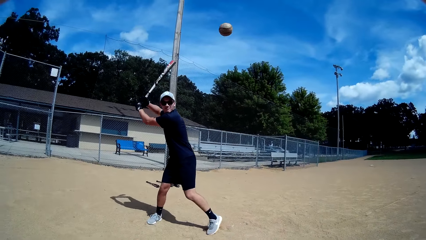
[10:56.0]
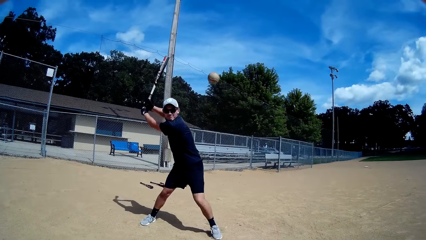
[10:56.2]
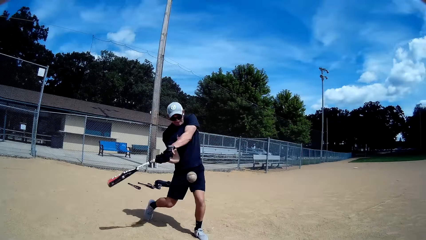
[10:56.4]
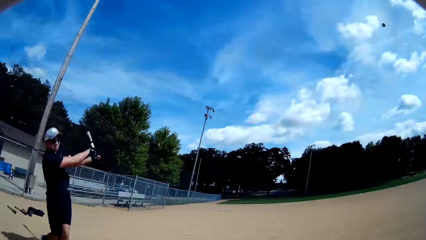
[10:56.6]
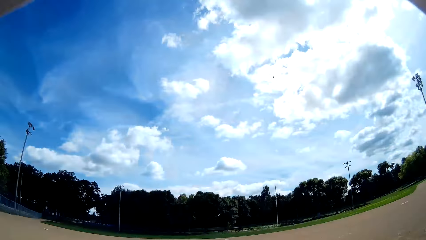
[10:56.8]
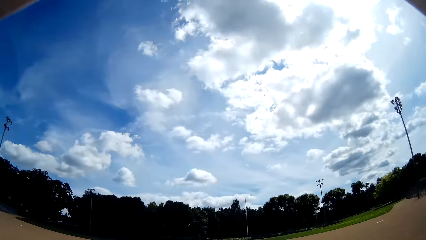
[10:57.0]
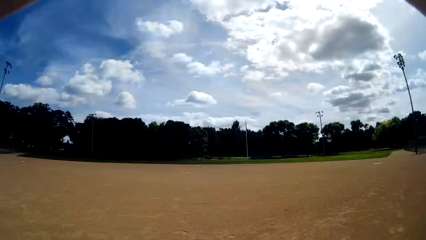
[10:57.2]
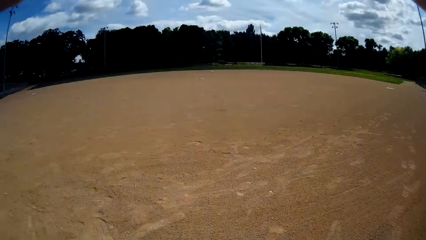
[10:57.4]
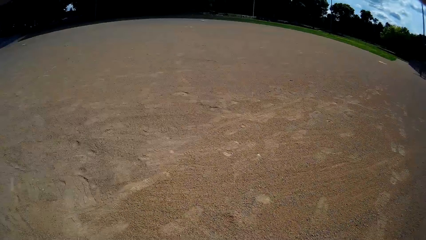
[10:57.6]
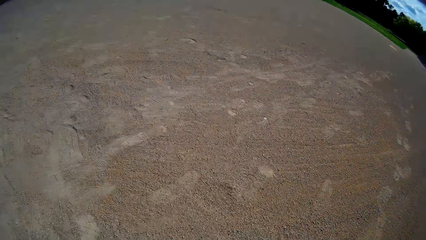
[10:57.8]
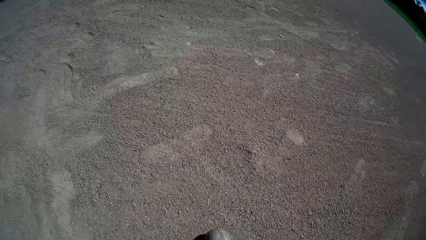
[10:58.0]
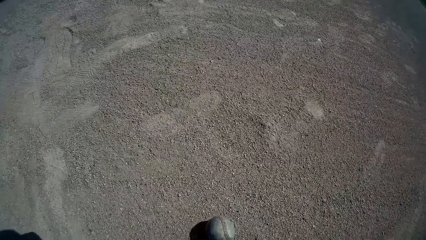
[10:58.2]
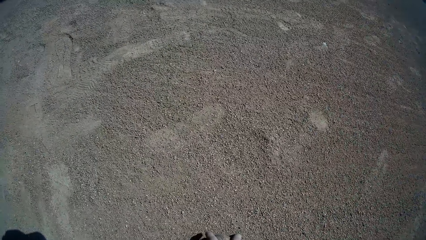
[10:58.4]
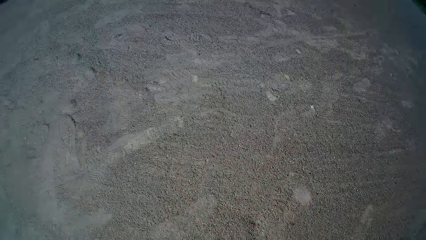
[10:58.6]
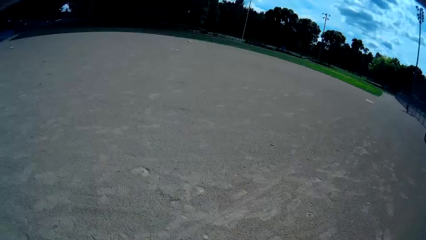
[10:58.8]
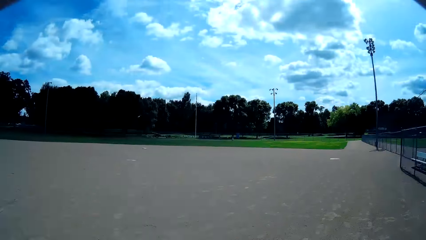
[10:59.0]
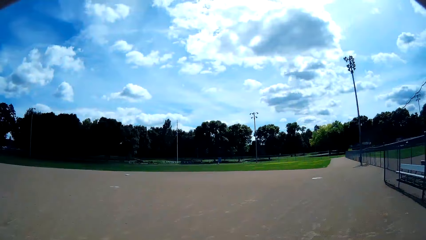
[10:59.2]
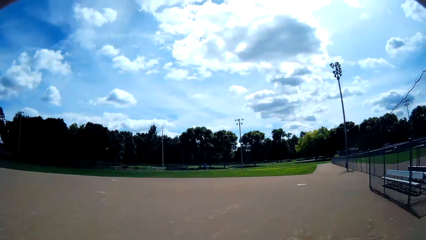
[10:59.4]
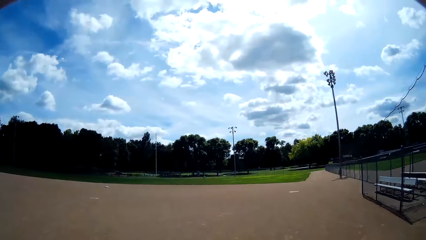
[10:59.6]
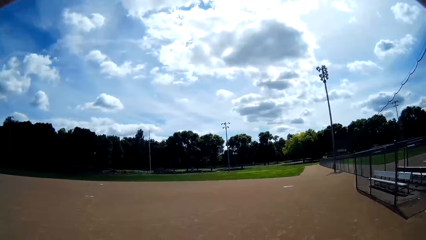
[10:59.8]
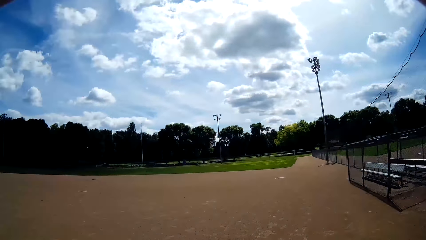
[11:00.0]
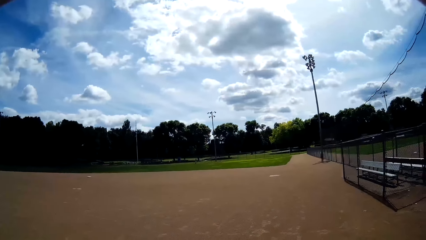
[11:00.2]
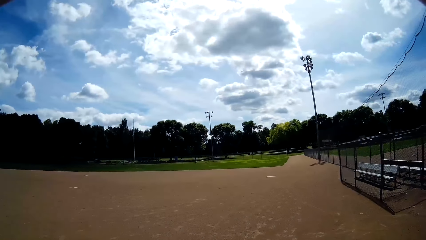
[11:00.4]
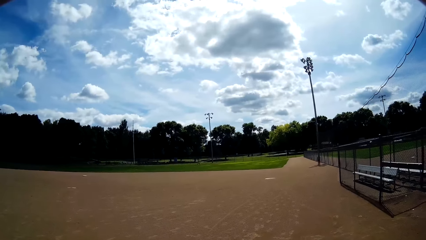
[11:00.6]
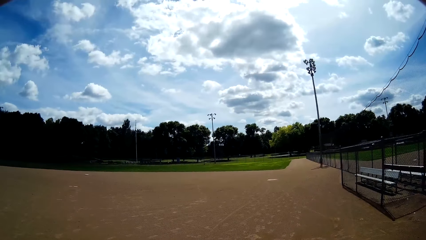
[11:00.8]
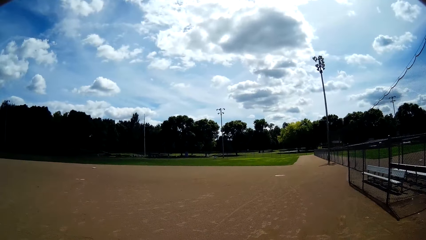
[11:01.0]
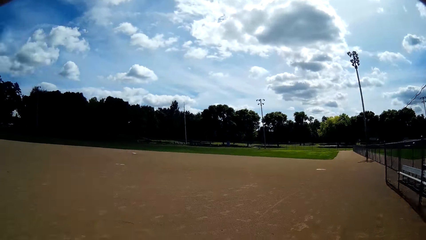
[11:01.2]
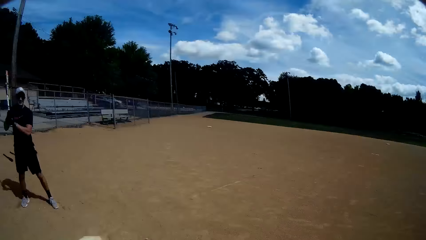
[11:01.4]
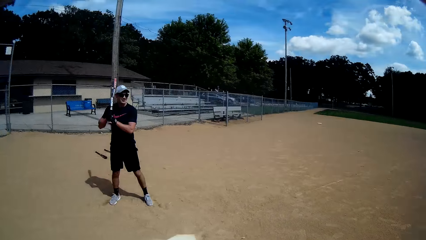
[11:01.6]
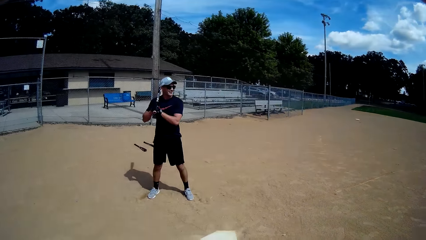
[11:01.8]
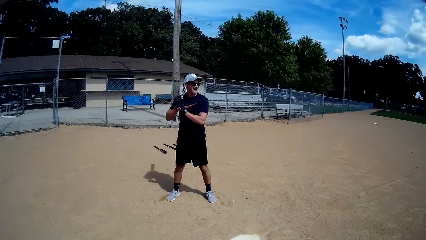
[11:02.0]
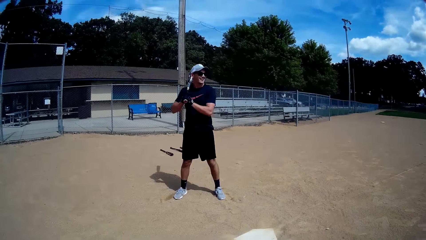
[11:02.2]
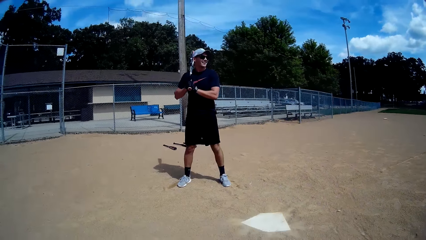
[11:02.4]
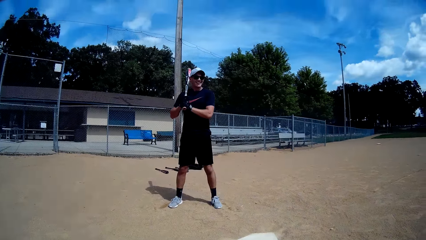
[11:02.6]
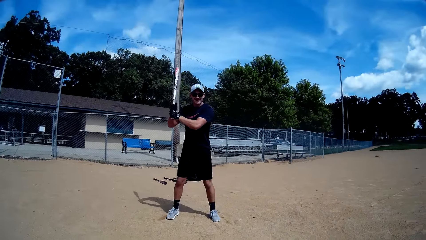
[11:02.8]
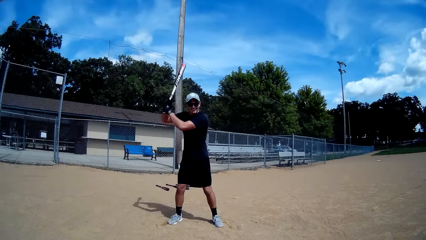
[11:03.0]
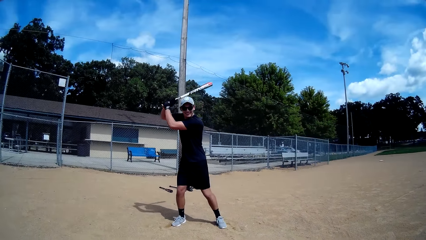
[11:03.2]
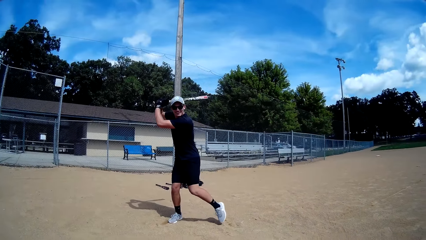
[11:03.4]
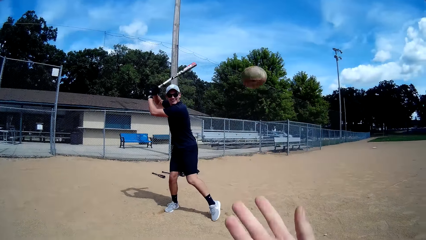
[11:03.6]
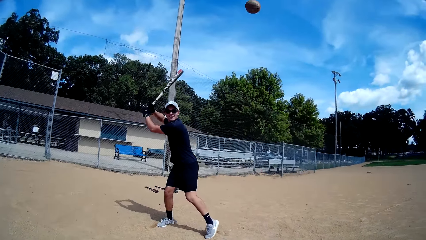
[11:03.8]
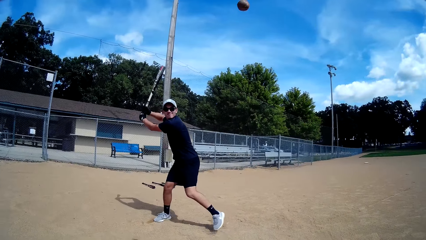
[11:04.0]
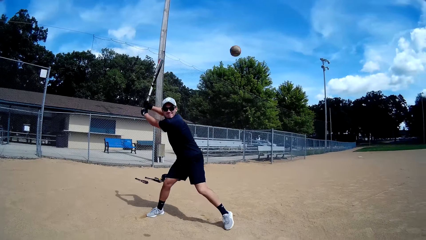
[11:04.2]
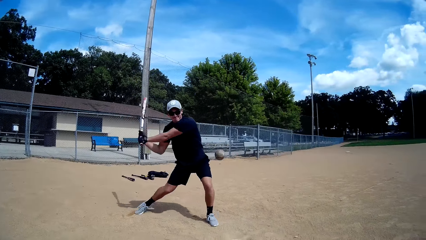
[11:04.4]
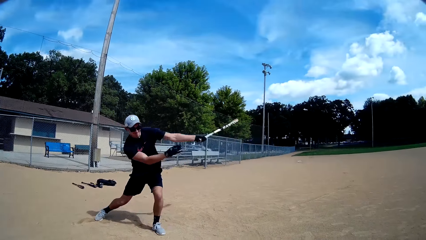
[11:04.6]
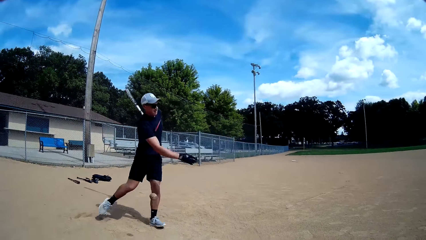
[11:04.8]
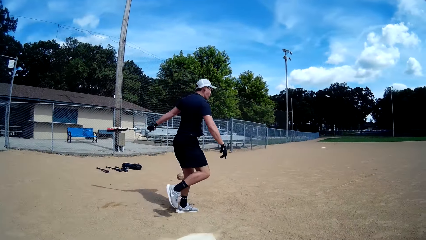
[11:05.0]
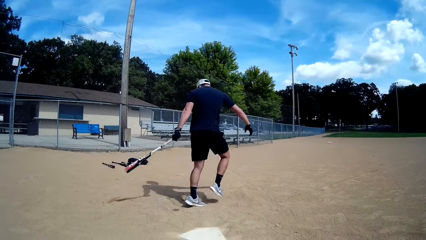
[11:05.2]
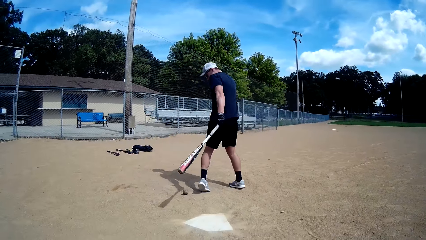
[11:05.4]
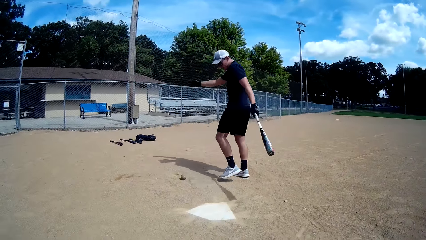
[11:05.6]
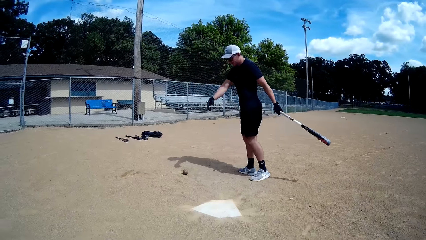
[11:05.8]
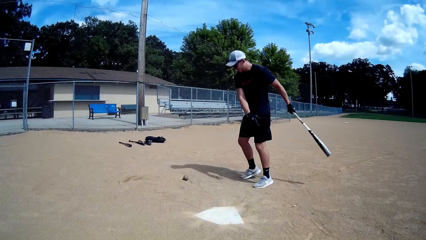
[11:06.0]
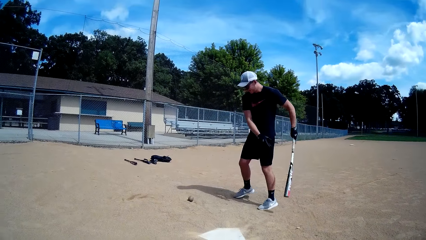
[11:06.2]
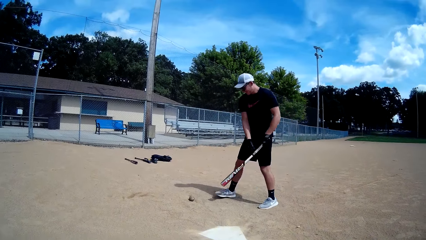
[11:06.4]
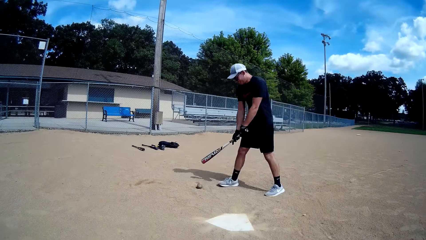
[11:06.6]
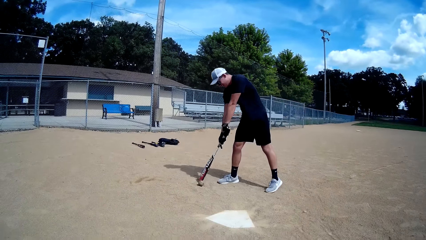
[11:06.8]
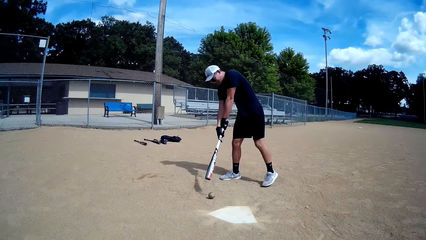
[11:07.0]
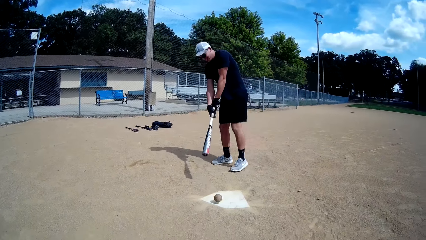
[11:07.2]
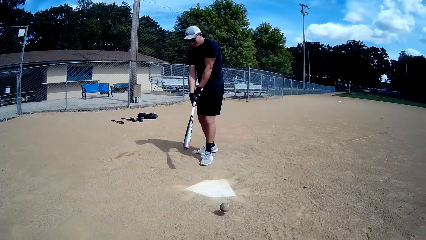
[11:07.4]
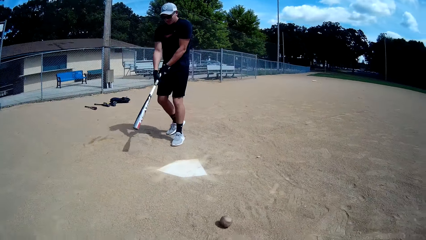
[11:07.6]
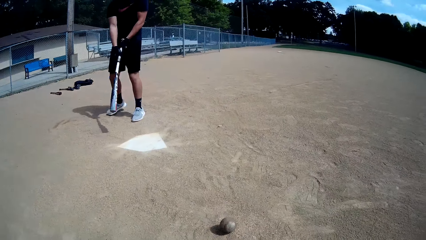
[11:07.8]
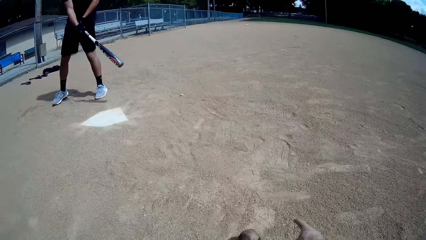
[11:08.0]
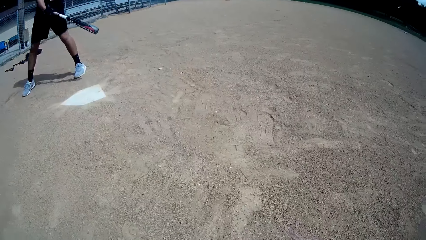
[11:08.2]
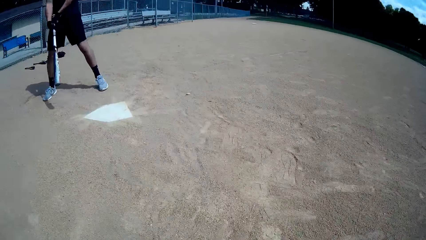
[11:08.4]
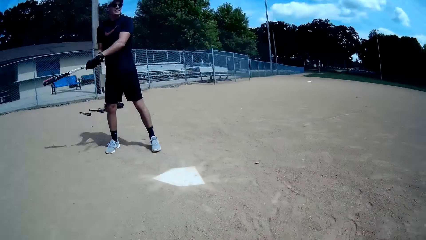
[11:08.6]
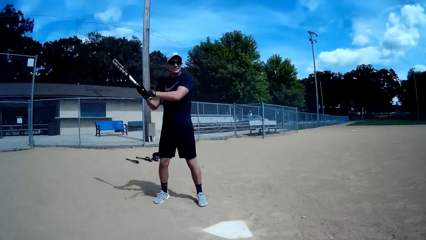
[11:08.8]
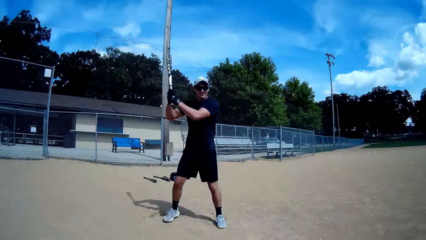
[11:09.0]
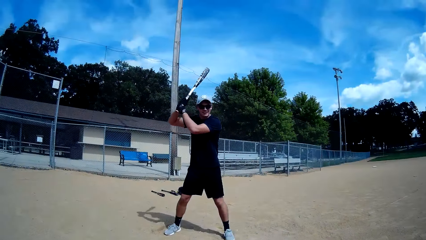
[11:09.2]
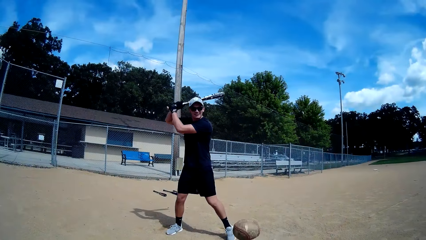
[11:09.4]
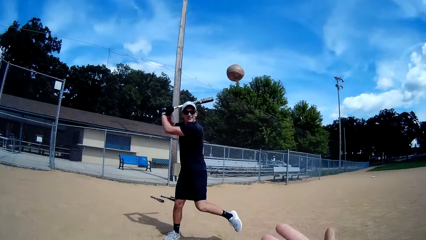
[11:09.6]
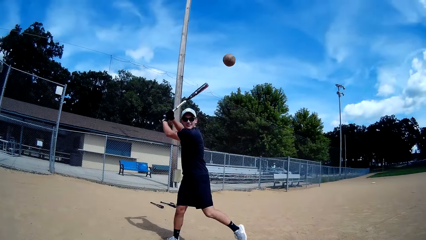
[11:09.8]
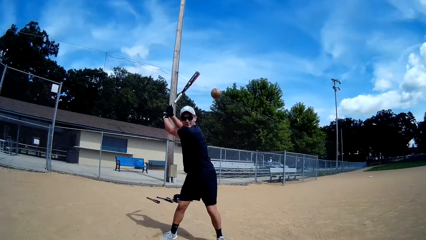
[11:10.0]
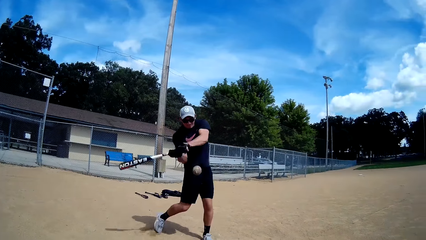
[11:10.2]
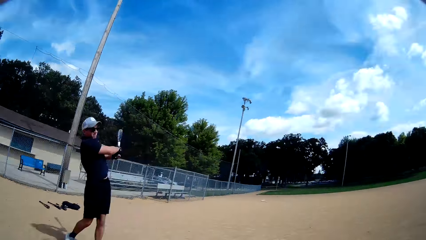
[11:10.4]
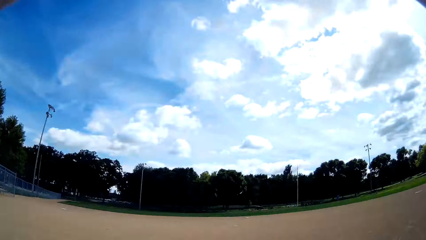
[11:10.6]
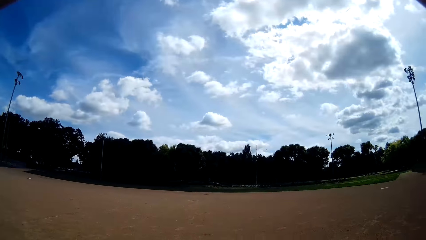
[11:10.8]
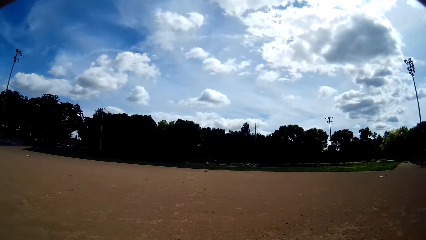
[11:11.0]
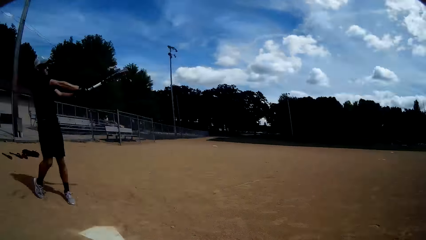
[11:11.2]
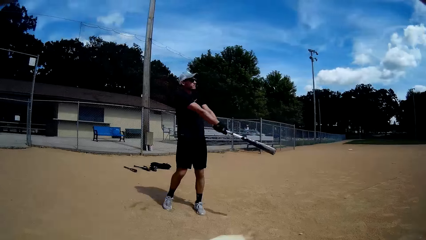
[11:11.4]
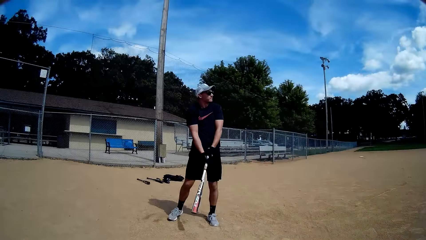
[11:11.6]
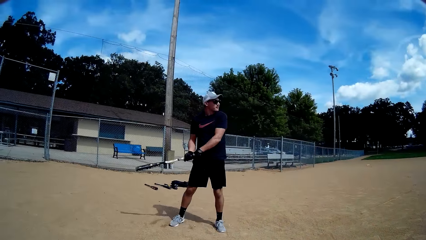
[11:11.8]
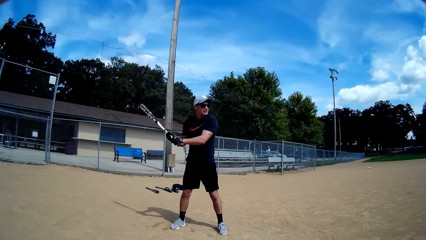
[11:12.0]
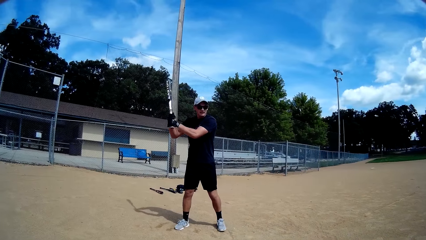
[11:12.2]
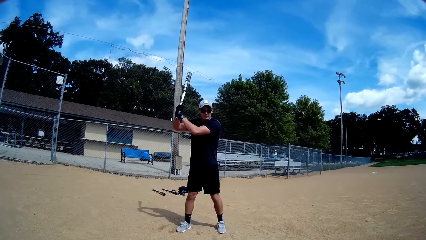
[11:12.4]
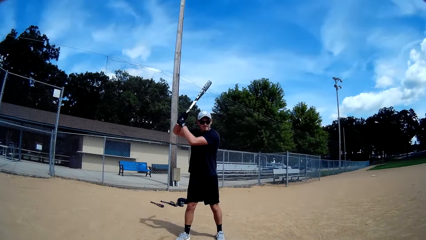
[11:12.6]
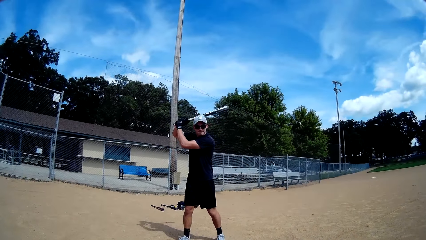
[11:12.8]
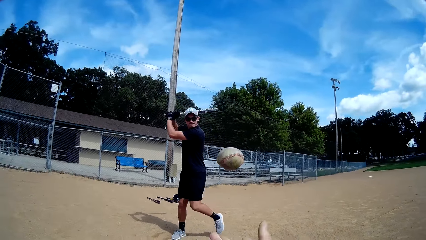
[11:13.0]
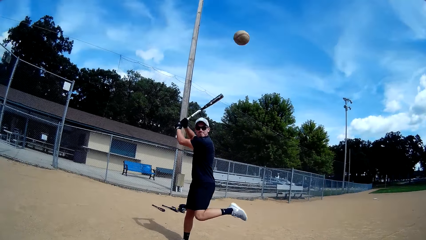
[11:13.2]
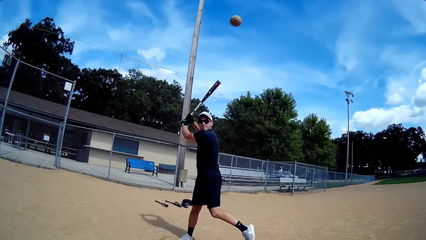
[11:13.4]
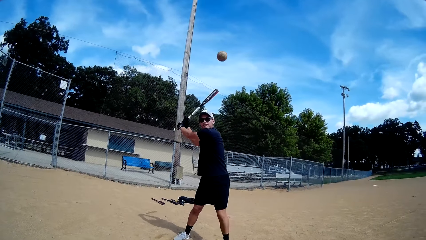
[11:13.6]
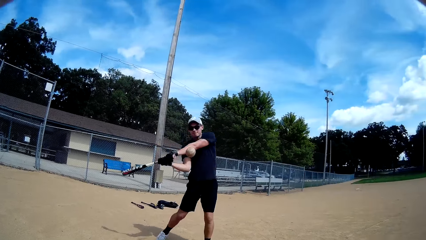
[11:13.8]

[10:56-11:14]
The camera wearer throws a baseball to a man. The man hits the baseball with a bat. The camera wearer looks at the baseball. The man speaks to the camera wearer. Another person runs. The camera wearer looks around. They look at the man. The man lifts the baseball bat and looks at the camera wearer. The camera wearer throws the baseball to the man. The man hits the baseball with the bat. The man turns around. The camera wearer speaks to the man. The man hits the baseball with the bat. The man speaks to the camera wearer. The man lifts the baseball bat and looks at the camera wearer. The camera wearer throws the baseball to the man. The man hits the baseball with the bat. The camera wearer looks at the man. The man lifts the baseball bat and looks at the camera wearer. The camera wearer throws the baseball to the man.
